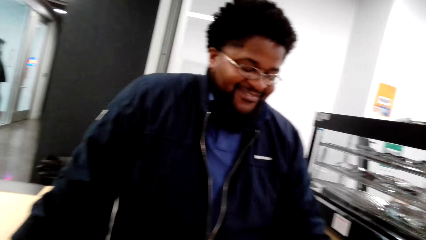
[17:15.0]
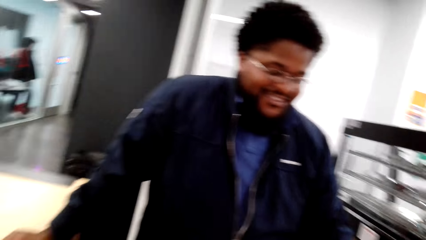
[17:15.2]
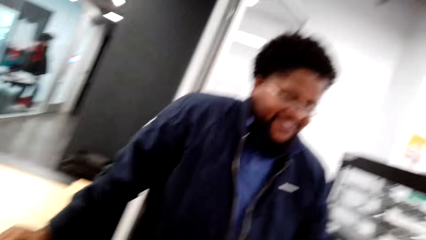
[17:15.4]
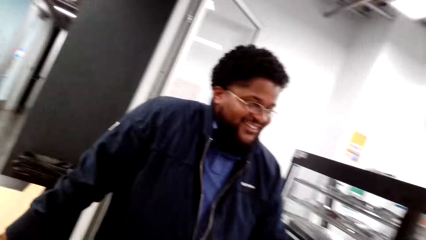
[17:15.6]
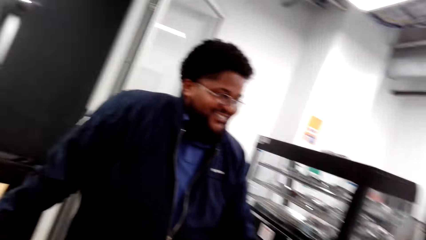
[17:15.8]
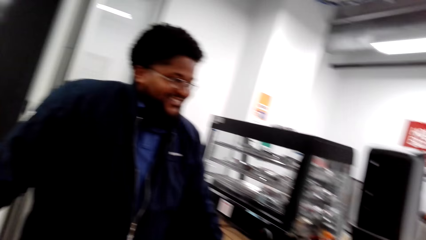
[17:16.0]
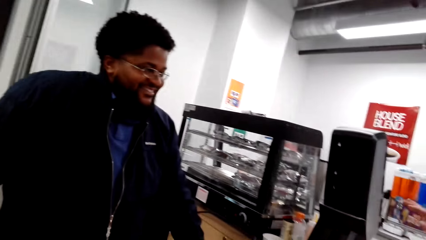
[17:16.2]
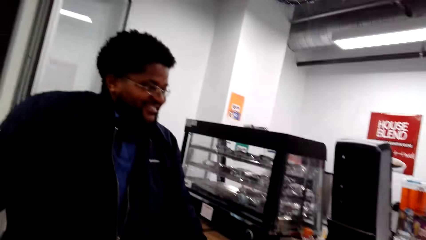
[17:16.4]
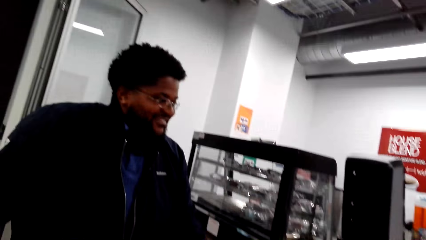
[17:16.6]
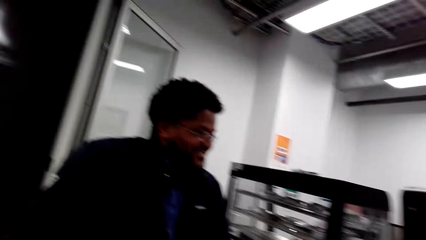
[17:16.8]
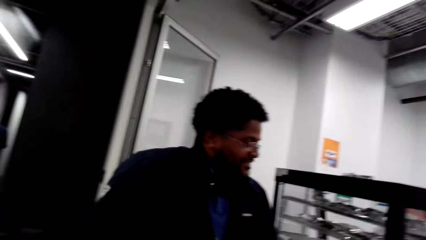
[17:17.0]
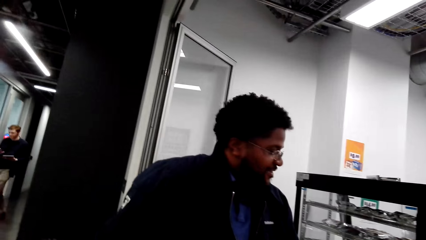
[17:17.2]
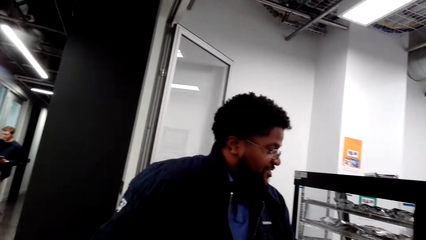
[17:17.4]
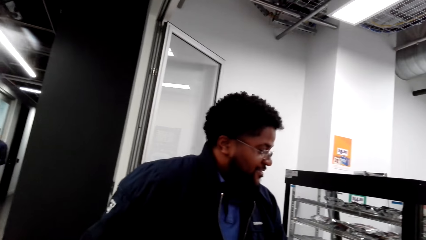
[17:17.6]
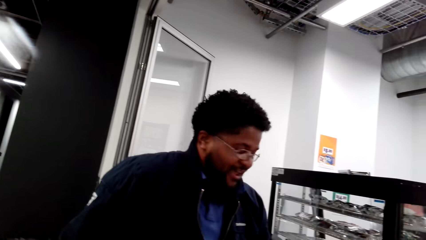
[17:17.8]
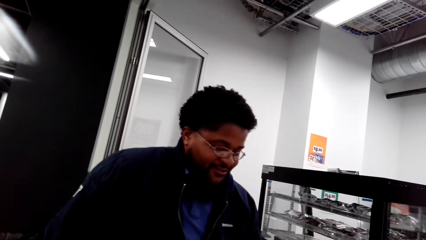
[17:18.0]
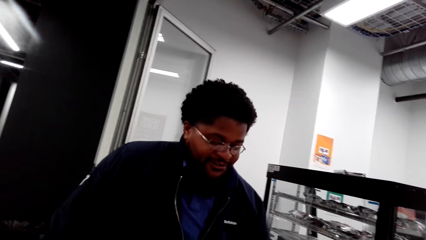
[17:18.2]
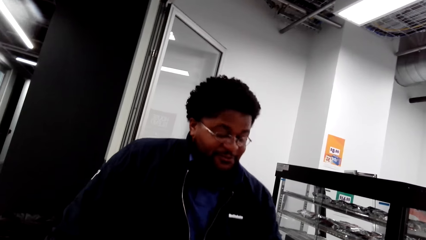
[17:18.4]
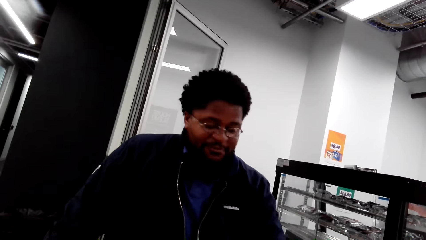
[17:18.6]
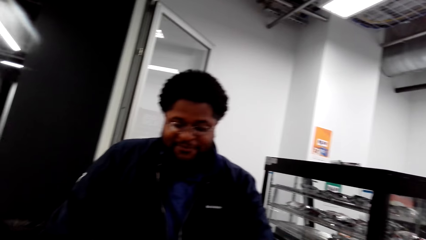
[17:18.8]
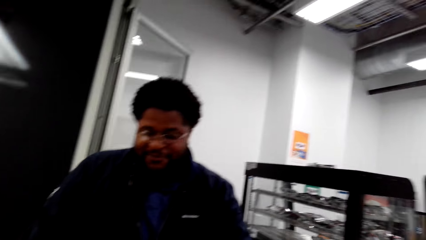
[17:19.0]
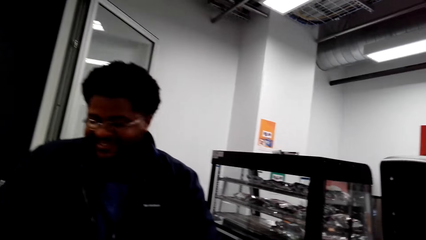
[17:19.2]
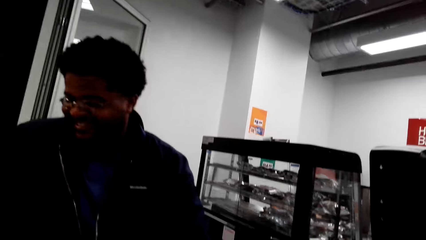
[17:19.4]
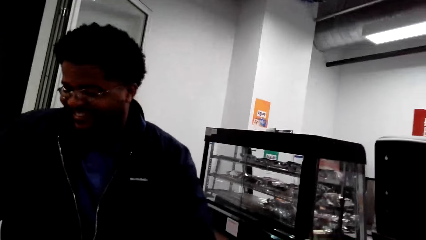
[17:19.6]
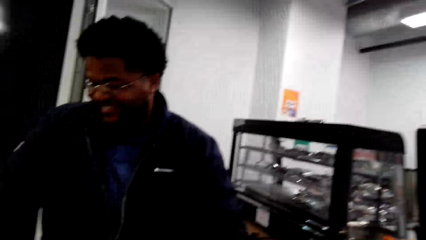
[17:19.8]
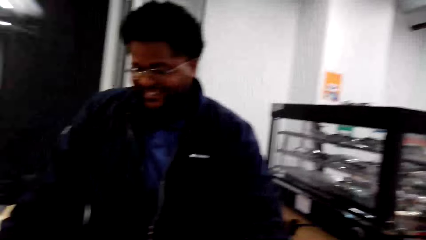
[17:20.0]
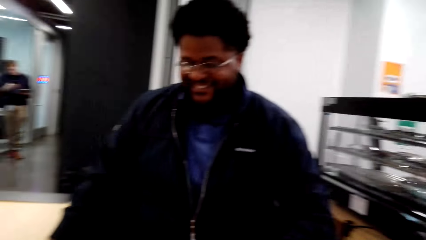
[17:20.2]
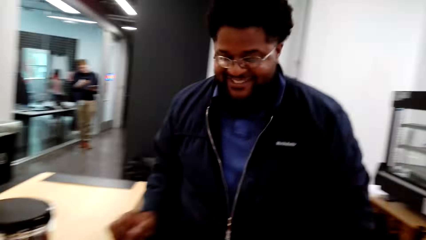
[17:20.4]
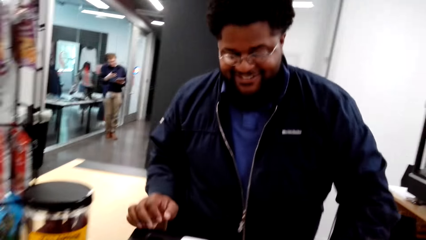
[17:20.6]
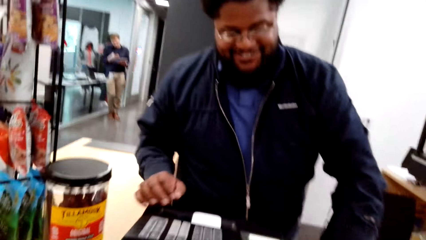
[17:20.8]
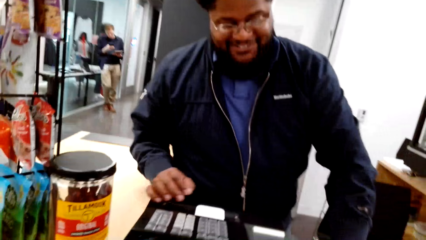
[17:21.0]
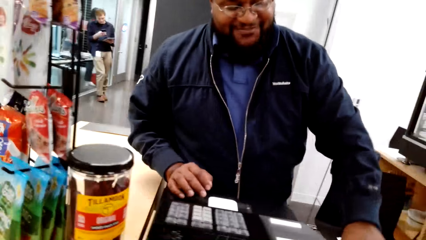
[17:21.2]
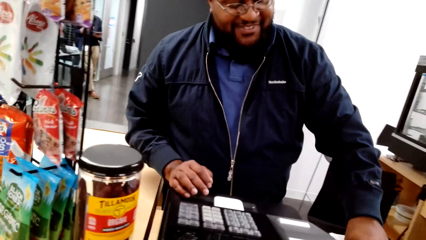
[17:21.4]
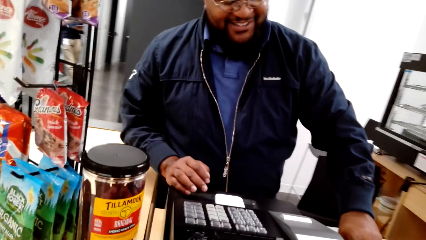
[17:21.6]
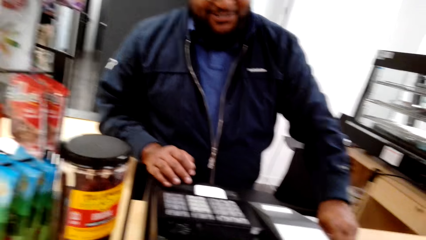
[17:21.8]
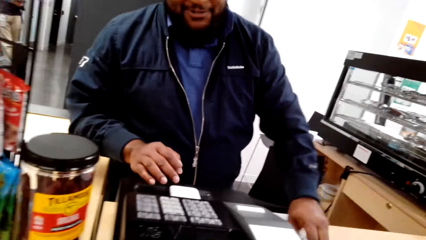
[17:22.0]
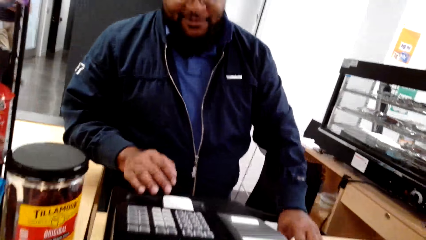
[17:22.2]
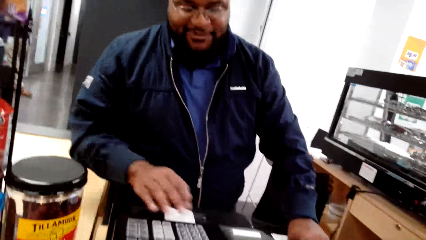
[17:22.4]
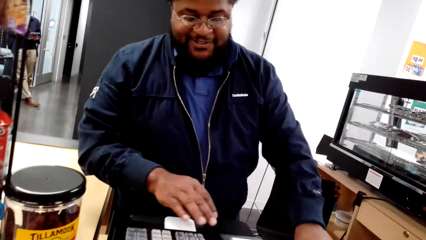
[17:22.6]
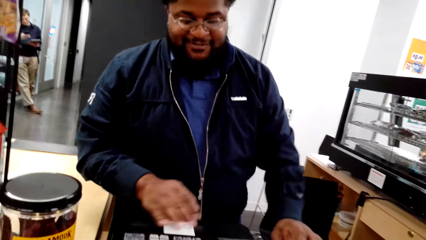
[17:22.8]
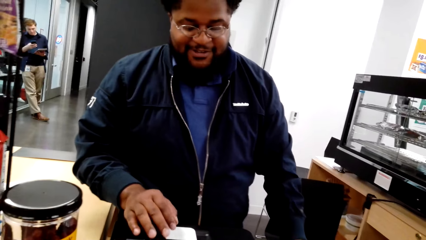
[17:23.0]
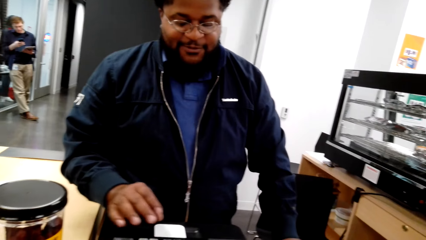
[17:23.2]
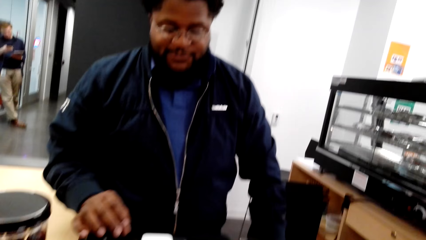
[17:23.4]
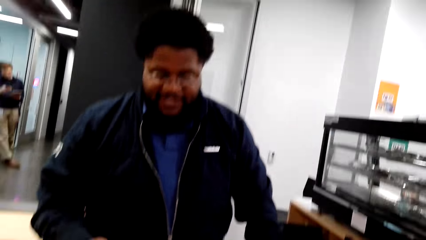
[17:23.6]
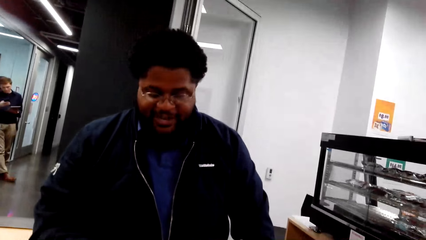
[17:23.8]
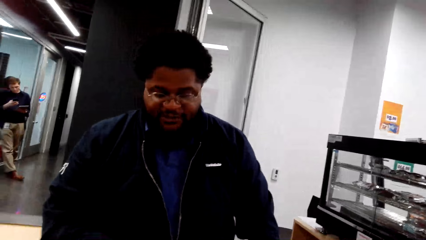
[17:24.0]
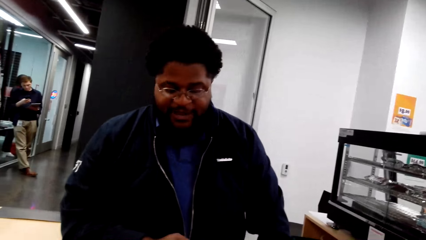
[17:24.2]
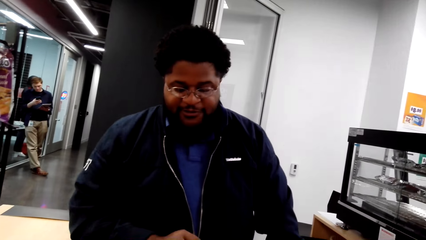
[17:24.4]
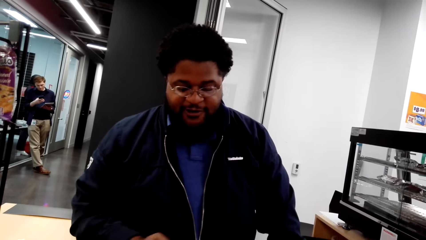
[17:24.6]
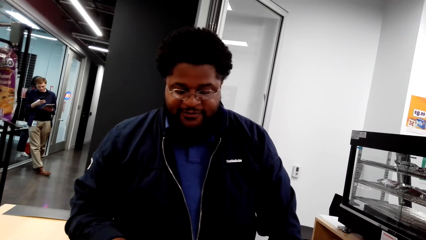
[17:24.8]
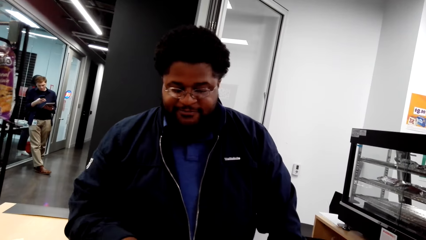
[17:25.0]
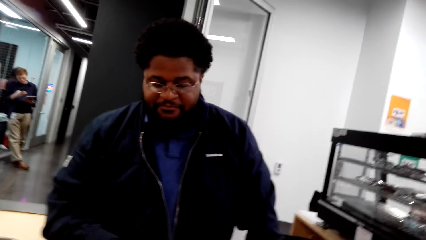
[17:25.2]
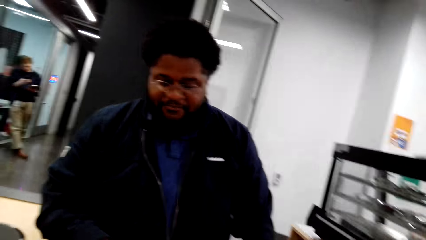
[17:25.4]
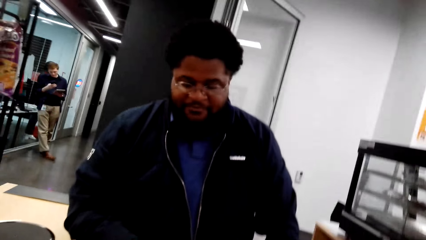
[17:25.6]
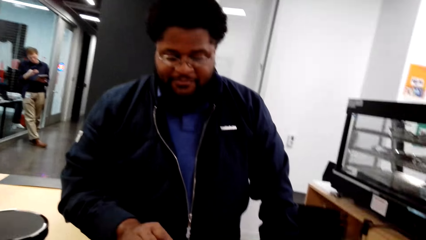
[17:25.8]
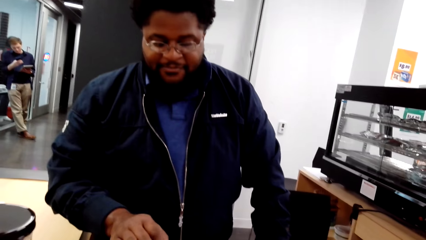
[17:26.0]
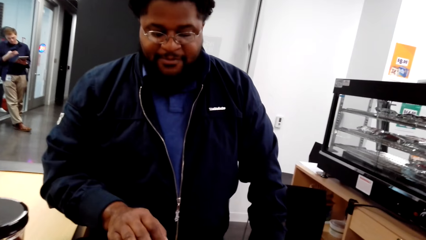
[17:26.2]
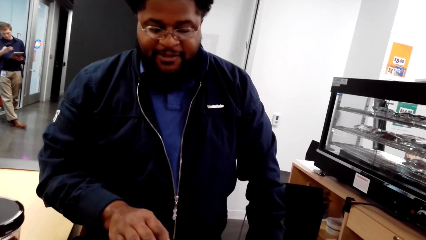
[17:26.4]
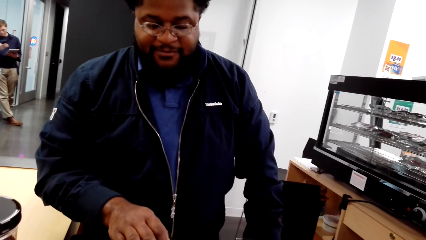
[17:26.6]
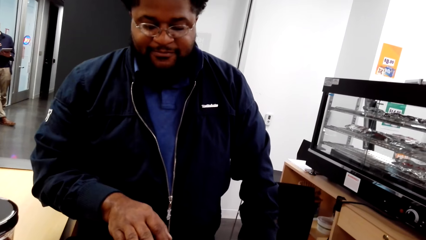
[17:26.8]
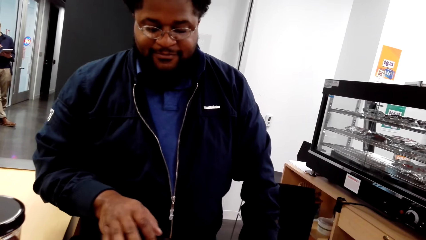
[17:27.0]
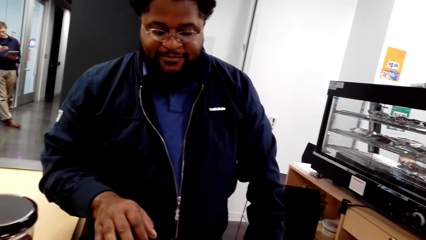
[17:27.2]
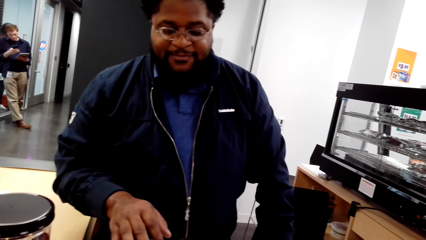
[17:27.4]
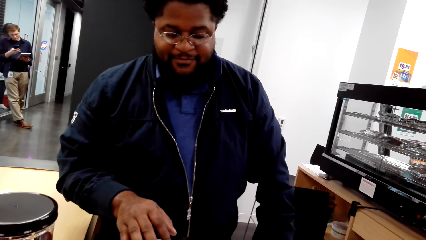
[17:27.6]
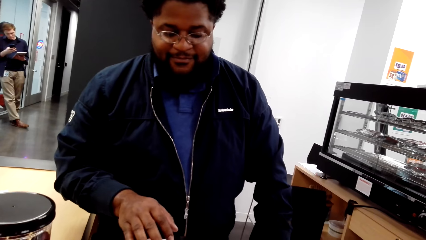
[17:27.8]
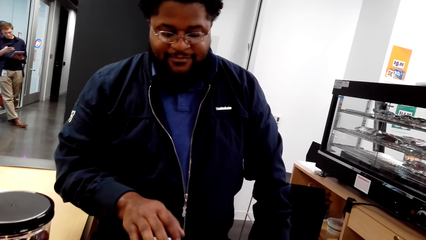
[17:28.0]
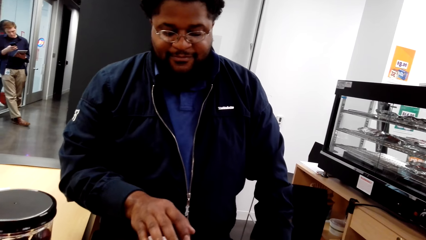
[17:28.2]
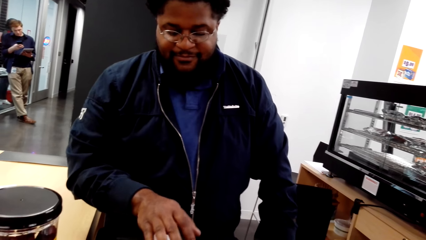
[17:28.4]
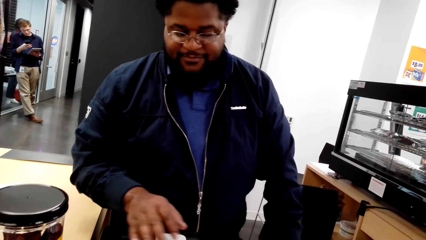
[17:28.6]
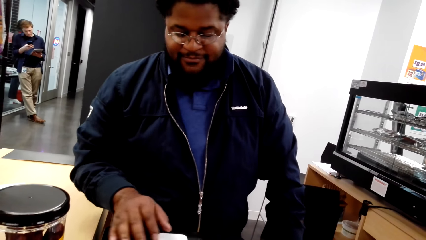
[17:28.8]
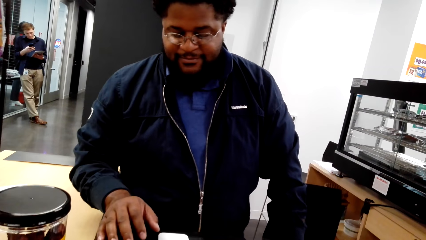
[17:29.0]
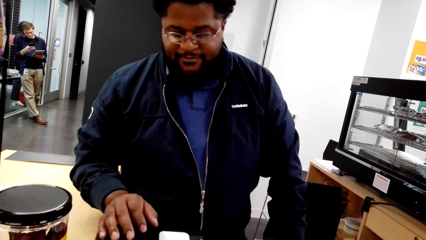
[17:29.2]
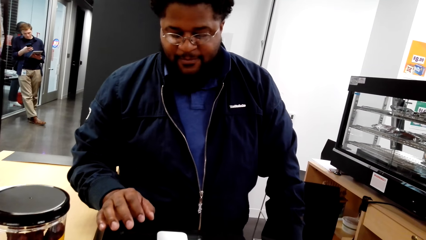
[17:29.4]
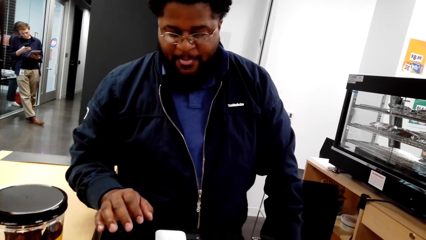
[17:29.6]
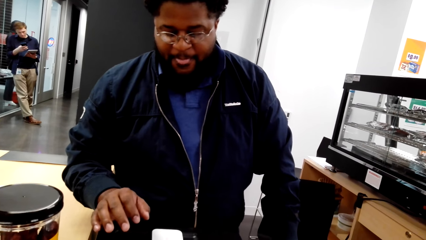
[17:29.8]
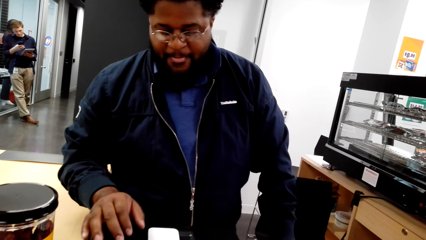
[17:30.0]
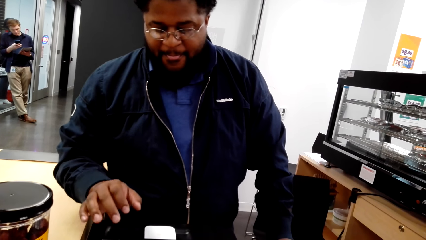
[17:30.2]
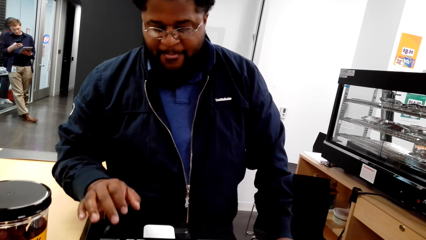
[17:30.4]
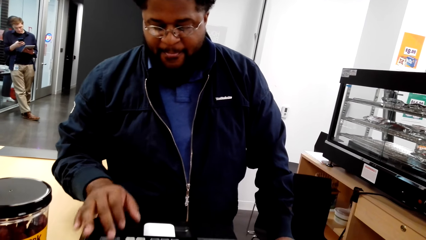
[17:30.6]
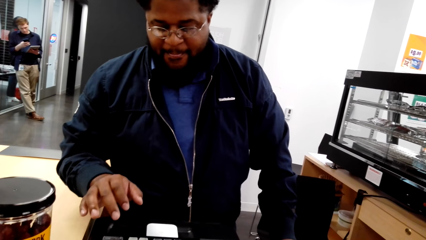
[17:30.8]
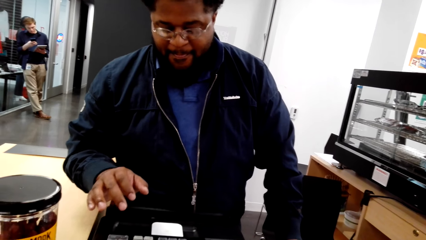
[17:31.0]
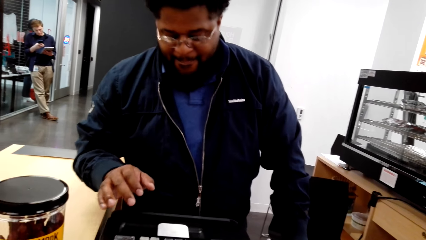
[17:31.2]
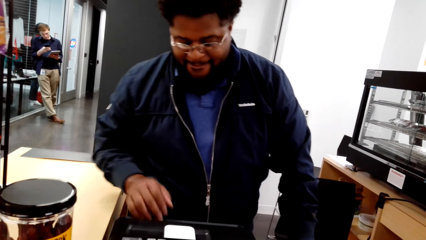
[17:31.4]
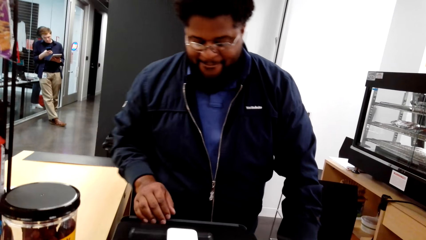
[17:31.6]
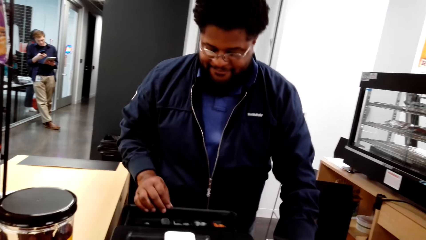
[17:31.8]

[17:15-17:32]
A man converses with the camera wearer. The man laughs to the camera wearer and a woman. The camera wearer looks at the man. They converse with the man. The man presses on the cash register machine.
